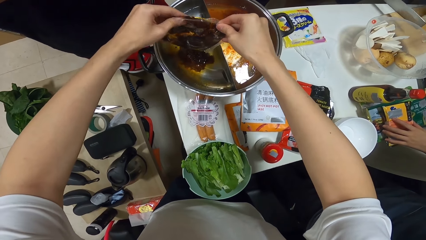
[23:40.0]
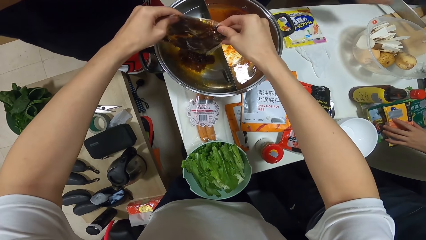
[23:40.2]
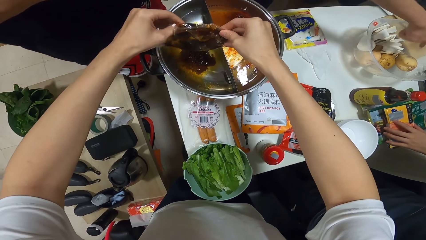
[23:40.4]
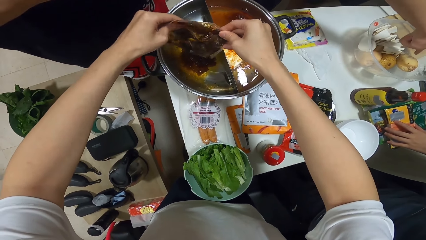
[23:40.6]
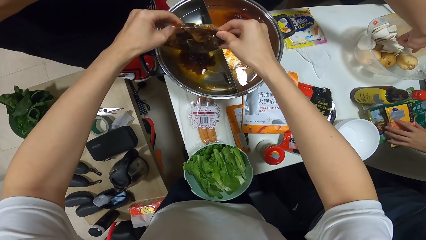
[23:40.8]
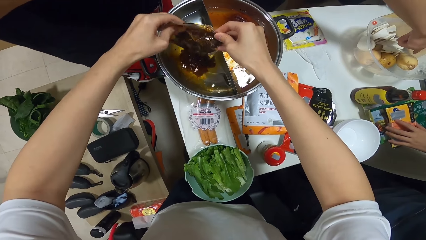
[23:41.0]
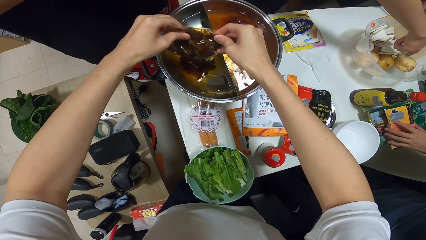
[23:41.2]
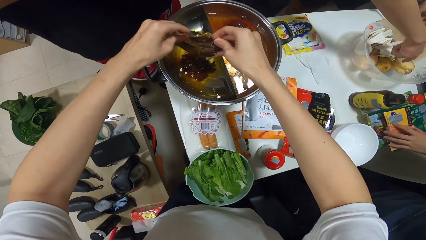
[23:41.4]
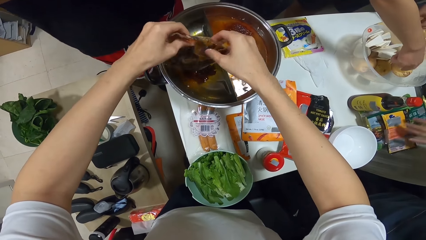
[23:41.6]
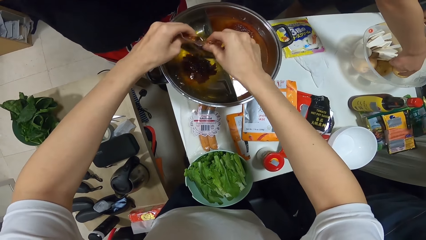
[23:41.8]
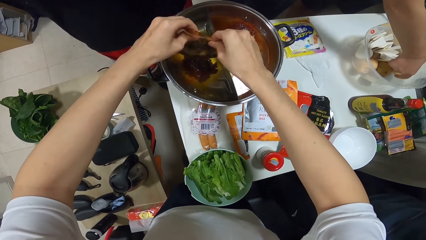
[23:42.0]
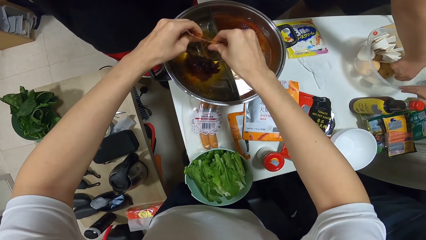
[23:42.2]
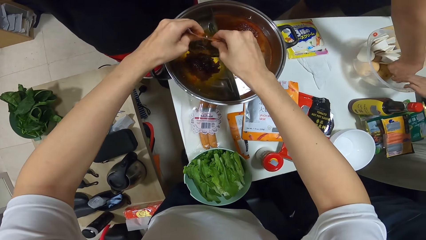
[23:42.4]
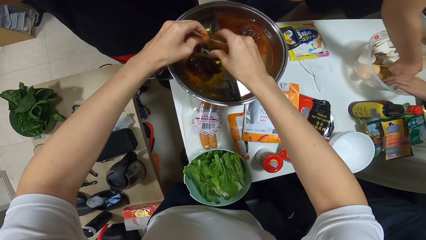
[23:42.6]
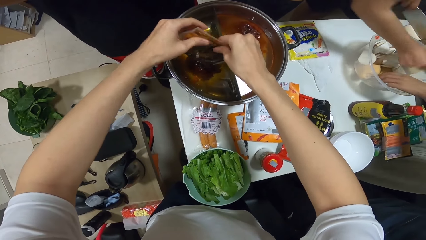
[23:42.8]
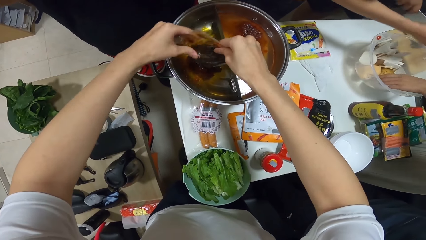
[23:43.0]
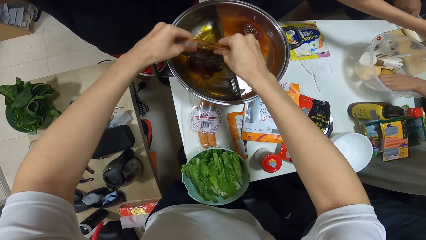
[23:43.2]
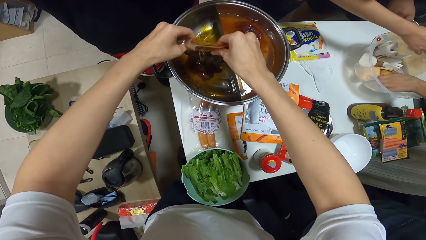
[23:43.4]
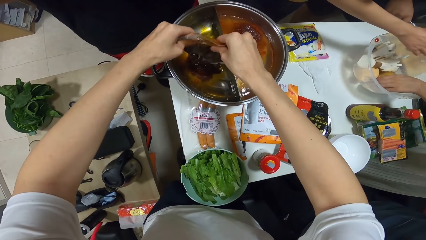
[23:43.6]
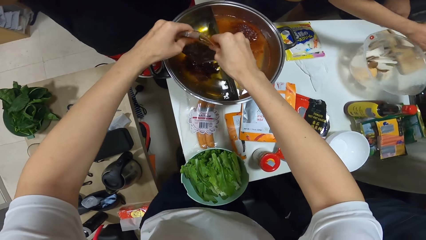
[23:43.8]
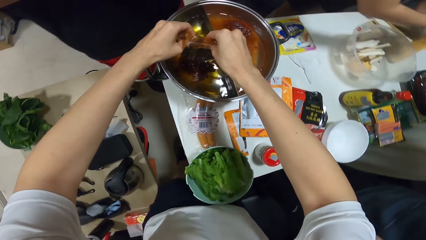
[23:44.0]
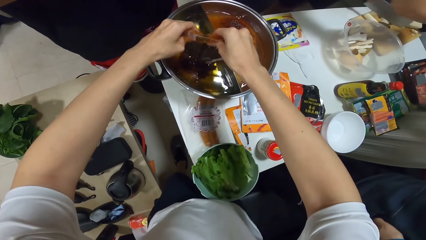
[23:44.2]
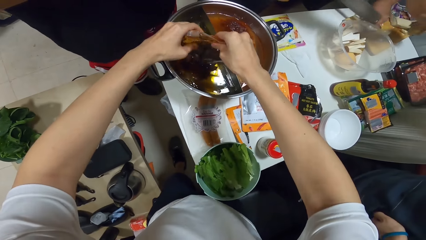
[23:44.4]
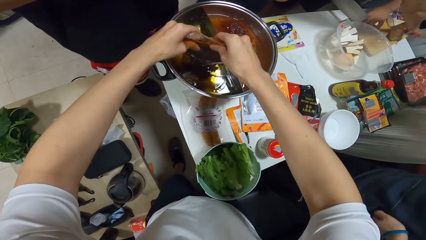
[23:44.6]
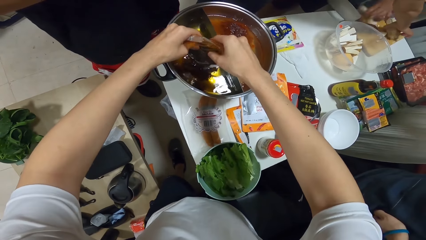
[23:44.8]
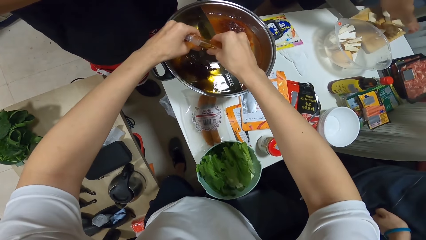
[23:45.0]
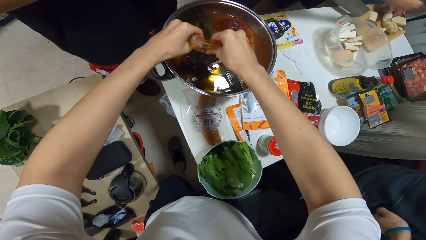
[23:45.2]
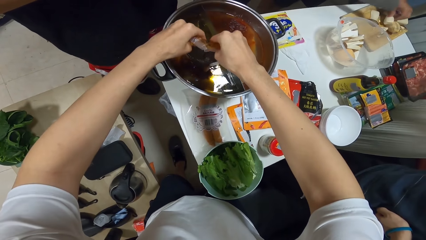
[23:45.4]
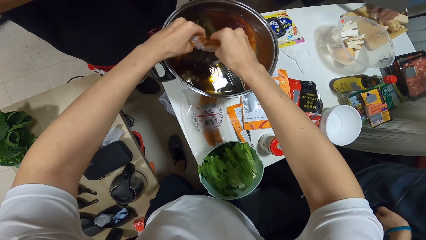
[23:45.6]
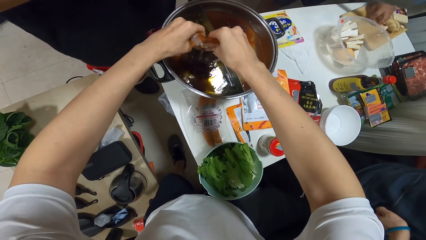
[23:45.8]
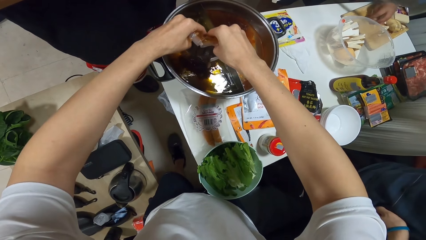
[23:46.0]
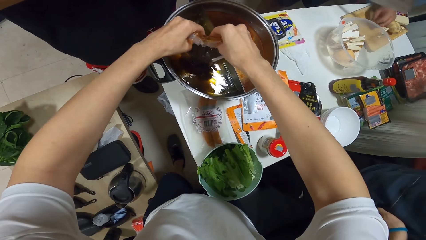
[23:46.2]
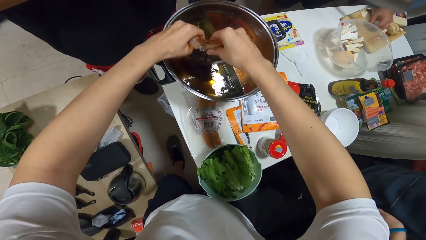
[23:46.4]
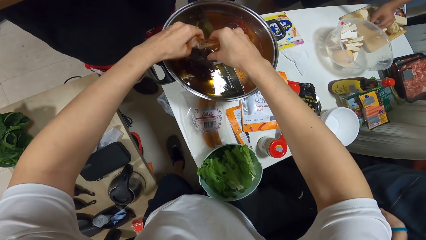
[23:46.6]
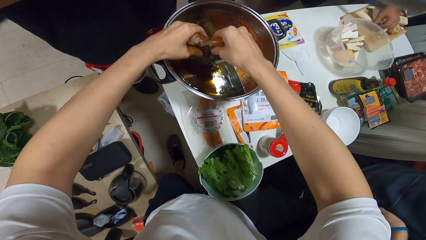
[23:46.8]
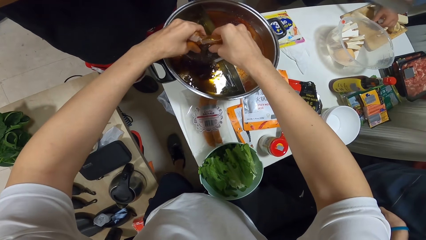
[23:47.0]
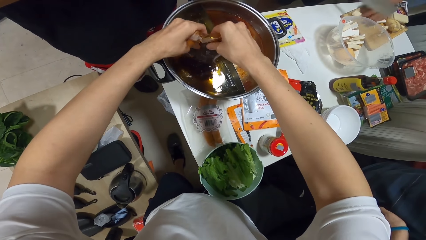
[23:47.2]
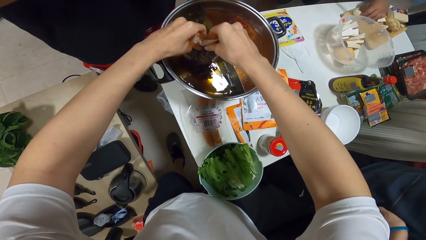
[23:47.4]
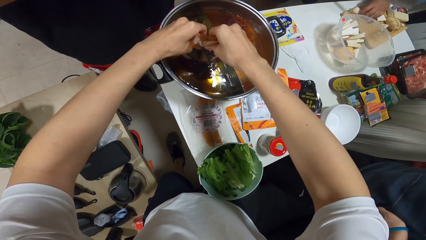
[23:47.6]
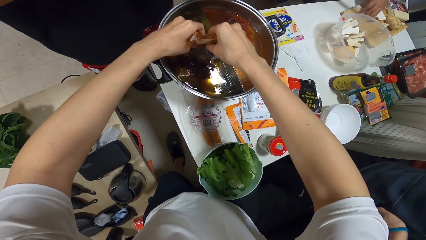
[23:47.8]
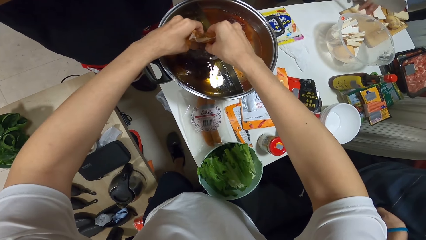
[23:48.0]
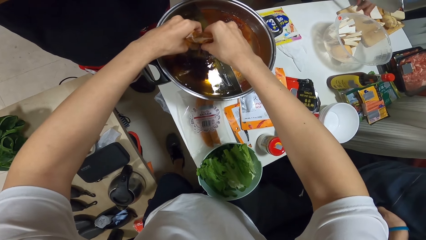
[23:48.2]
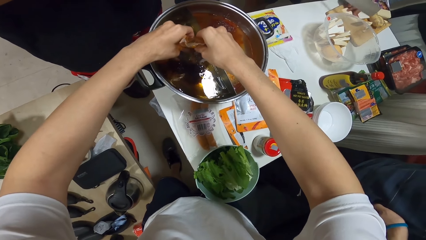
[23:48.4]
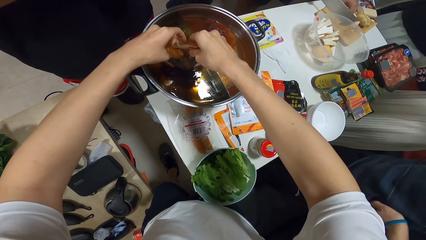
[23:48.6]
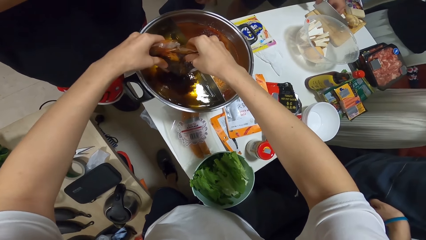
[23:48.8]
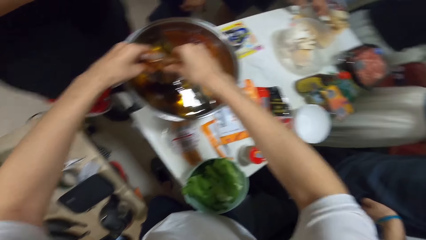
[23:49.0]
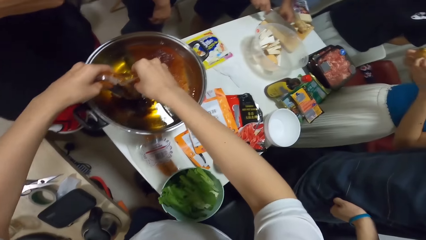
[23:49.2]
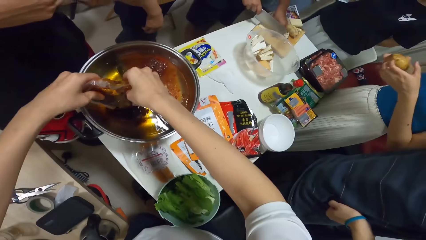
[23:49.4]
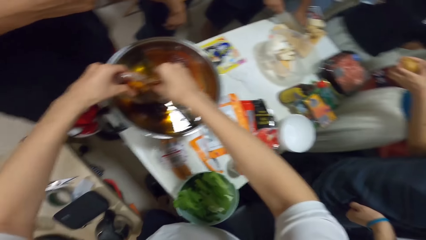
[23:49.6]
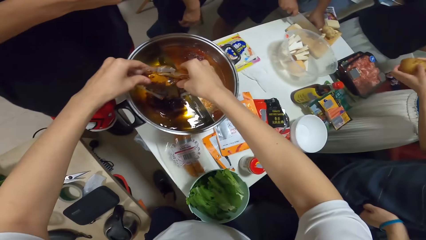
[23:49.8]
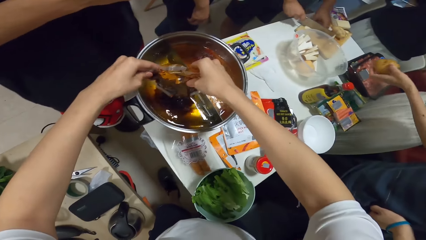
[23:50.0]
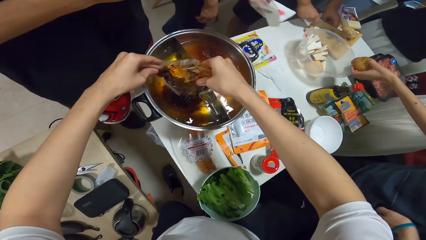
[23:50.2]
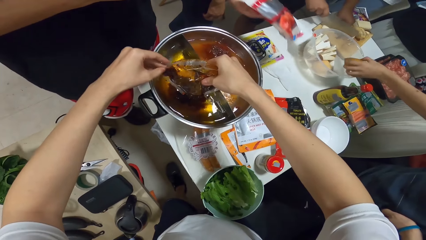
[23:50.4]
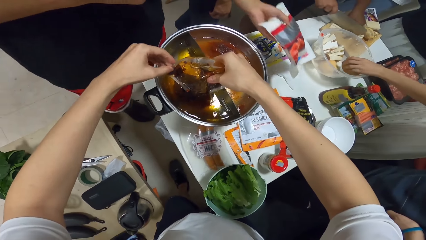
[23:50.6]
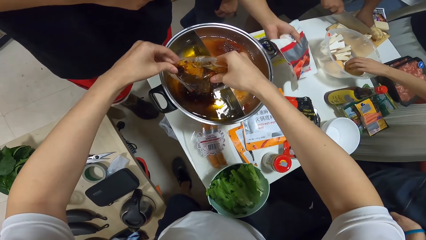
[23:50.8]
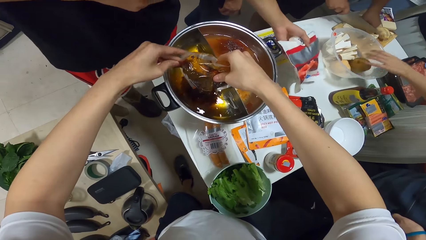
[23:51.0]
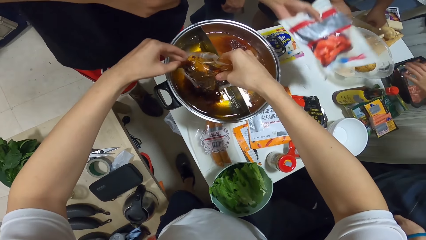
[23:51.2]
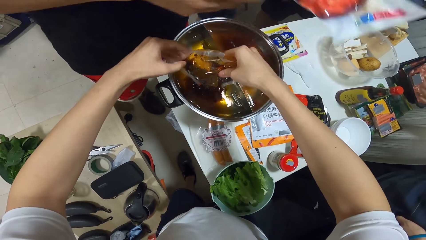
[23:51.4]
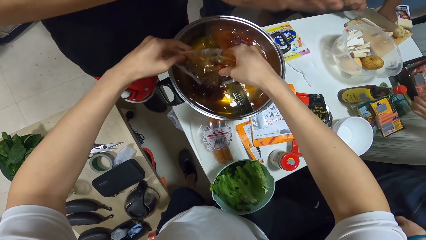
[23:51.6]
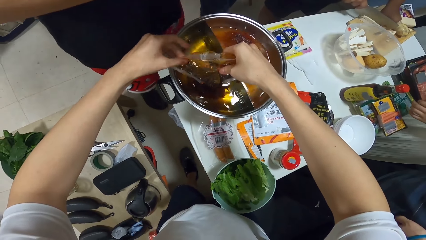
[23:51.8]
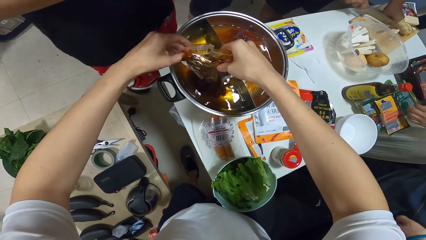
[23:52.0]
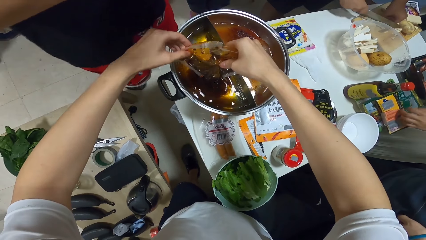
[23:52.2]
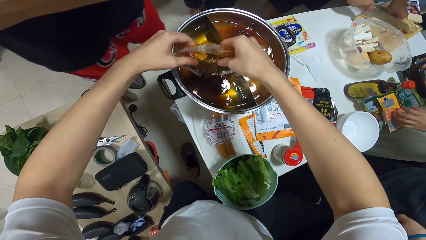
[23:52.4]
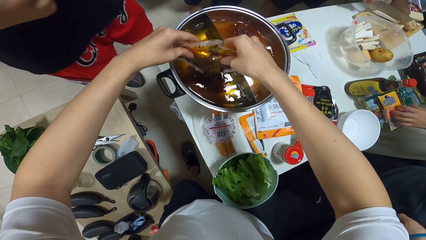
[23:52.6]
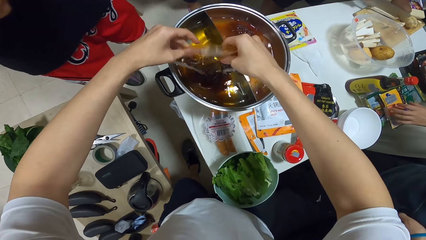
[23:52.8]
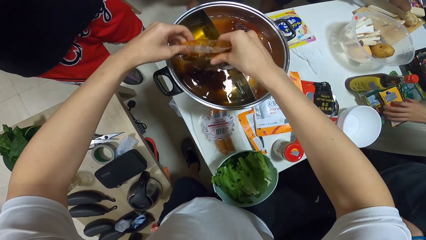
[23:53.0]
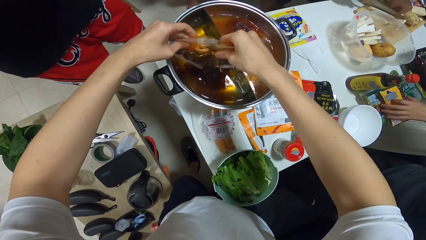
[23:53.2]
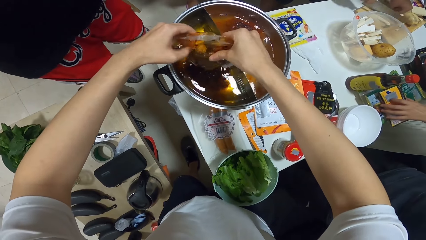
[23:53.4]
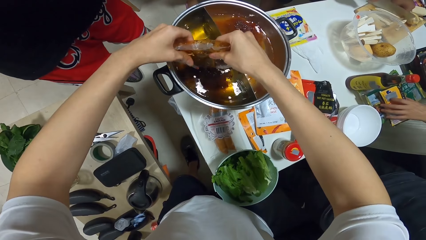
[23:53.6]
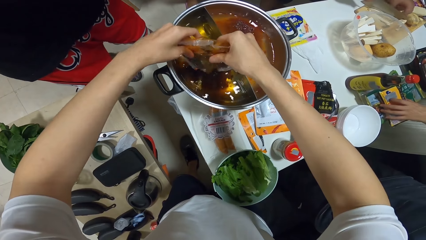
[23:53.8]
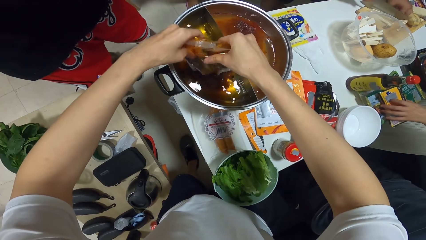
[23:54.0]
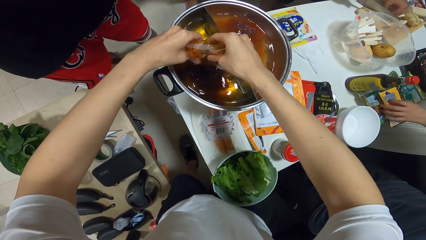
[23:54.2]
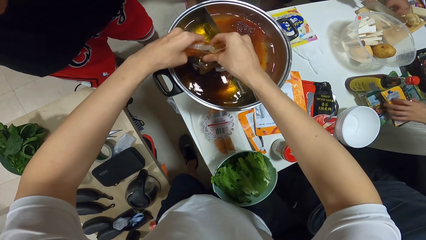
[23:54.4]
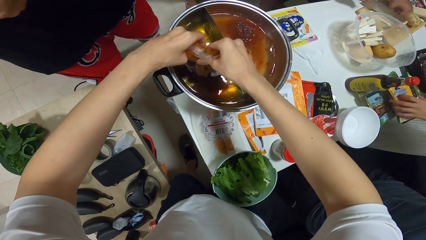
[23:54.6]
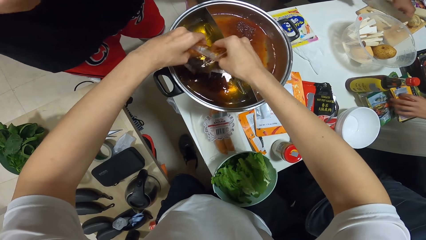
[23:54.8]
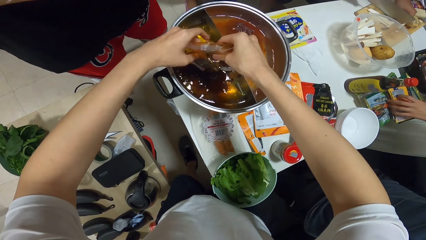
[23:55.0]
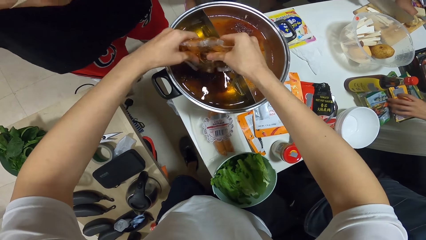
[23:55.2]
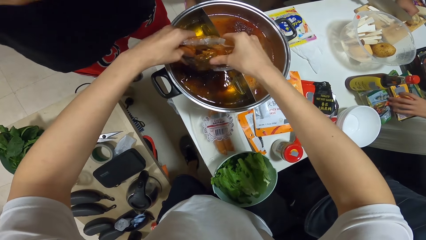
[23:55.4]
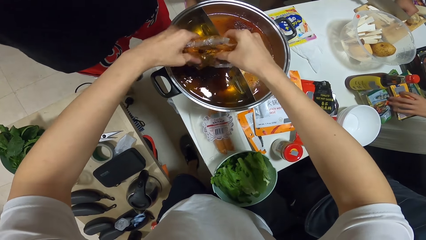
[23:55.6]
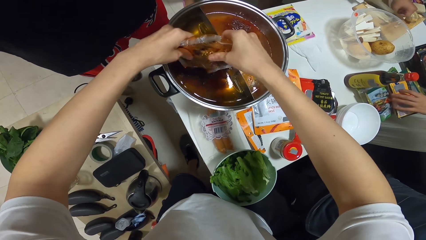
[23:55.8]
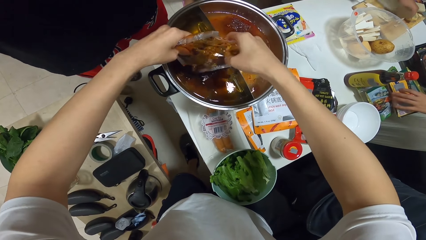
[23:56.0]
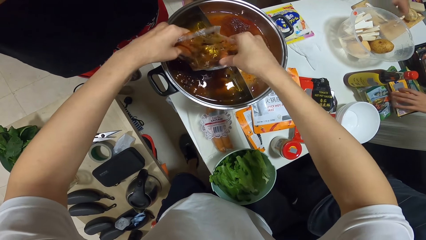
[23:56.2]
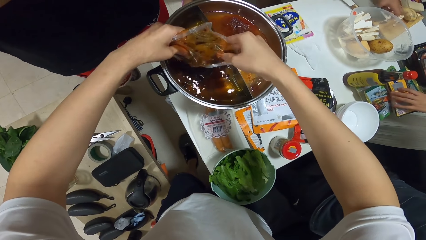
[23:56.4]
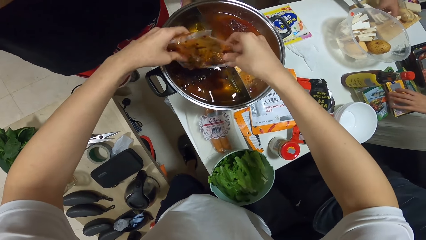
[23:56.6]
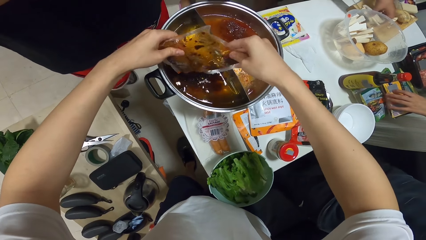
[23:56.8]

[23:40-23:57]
A woman picks up a potato from the bowl with her right hand. Another woman picks up a potato from the bowl with her left hand. The first woman places the potato onto the chopping board. A man cuts a potato on the chopping board with a cleaver. The other woman holds a potato in her hand and places the potato into the bowl.
